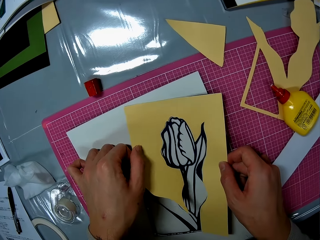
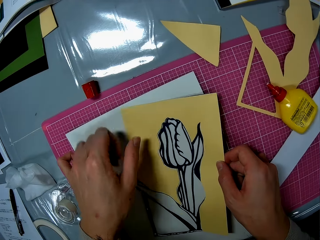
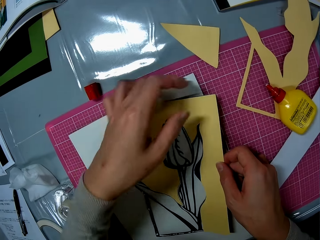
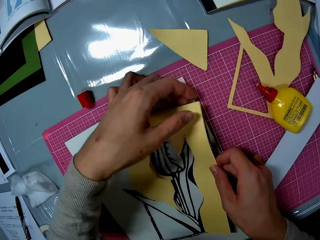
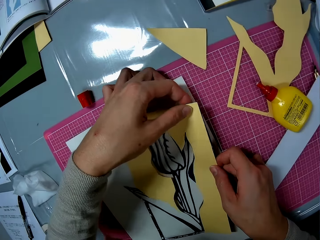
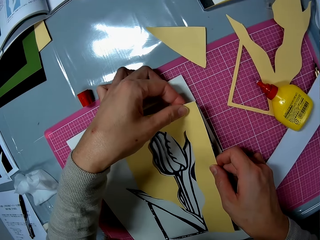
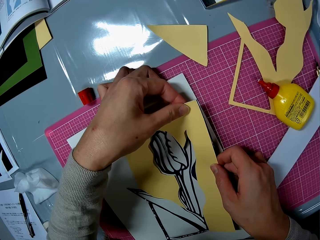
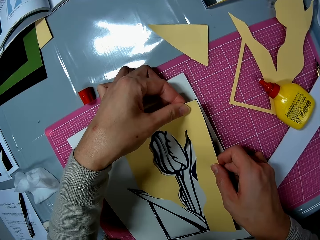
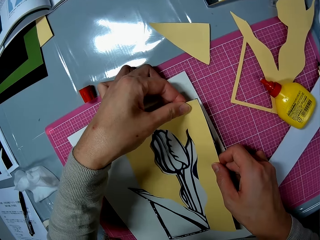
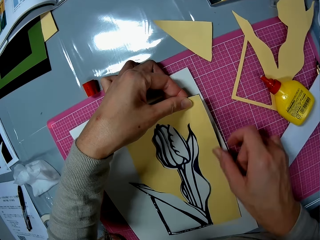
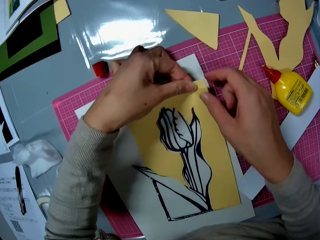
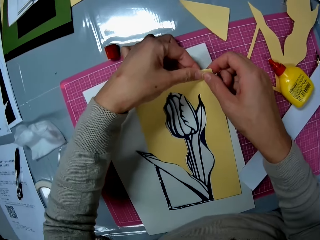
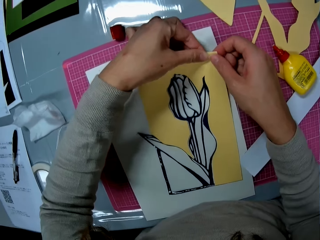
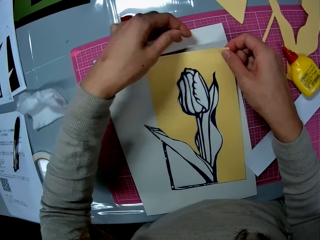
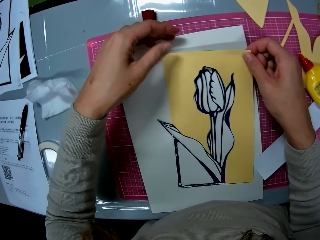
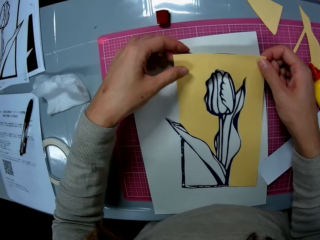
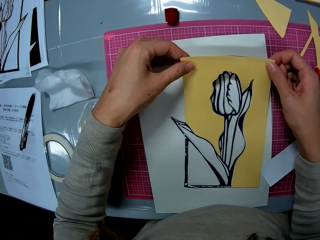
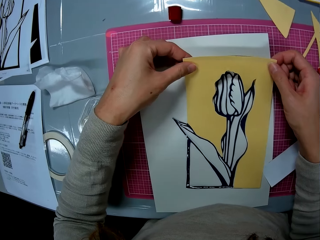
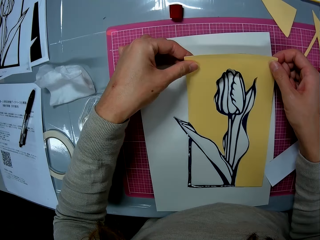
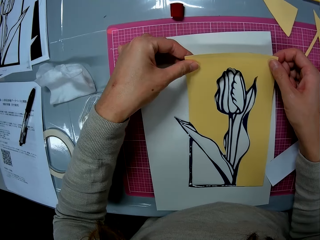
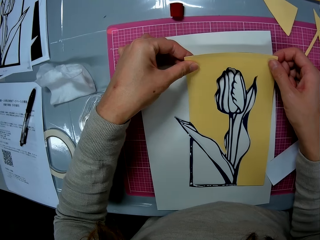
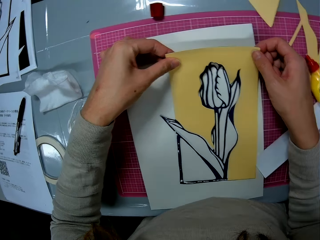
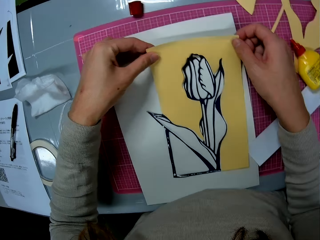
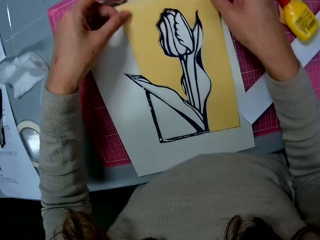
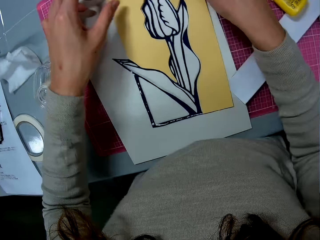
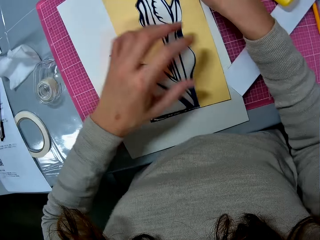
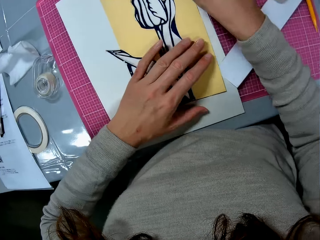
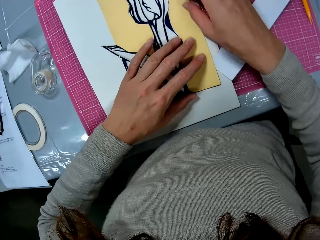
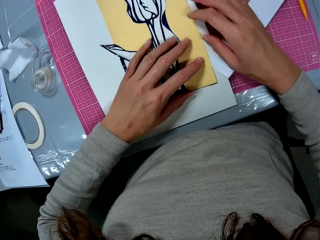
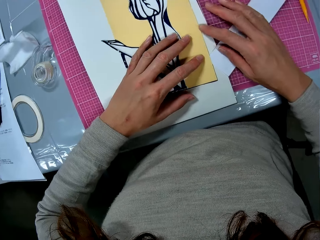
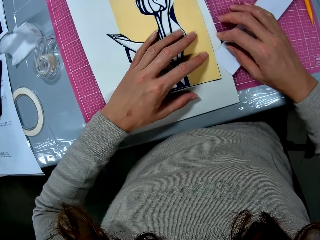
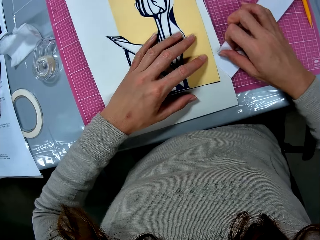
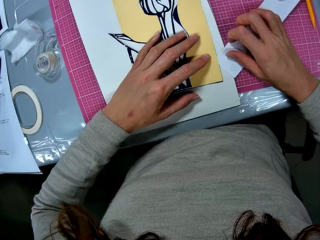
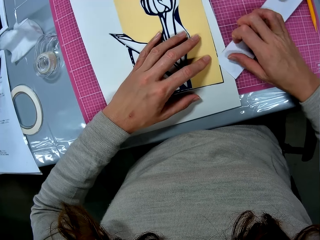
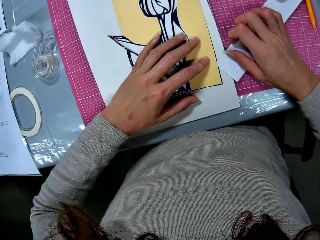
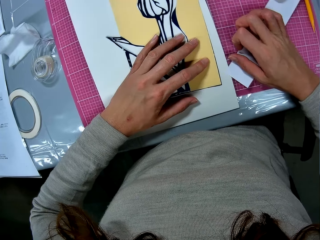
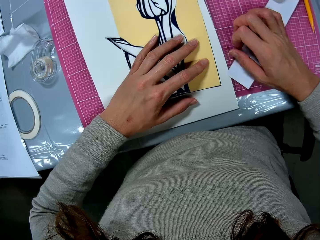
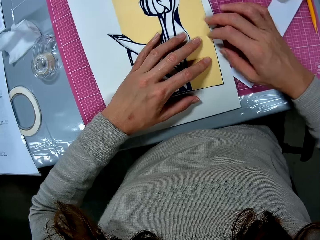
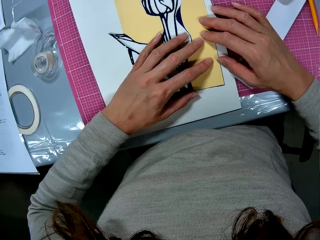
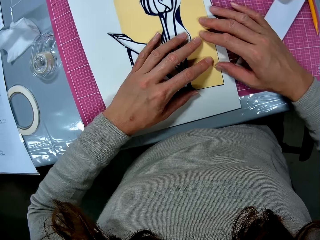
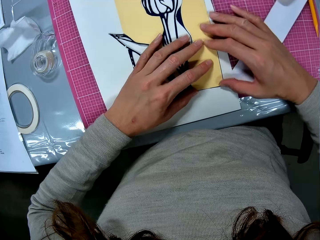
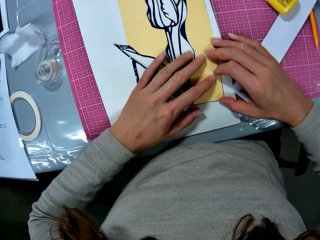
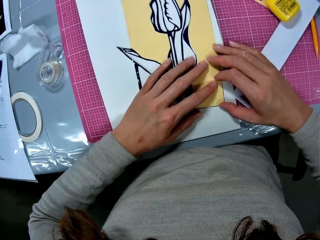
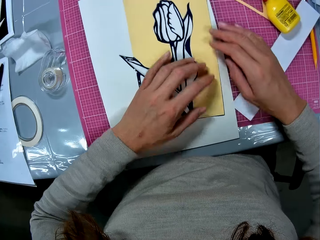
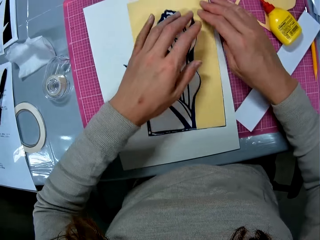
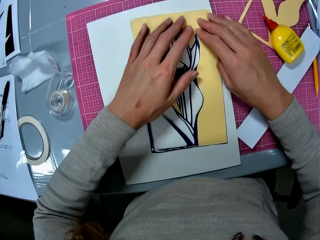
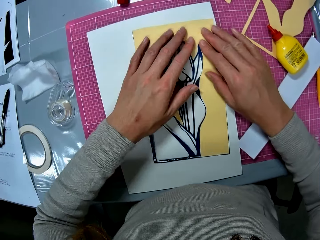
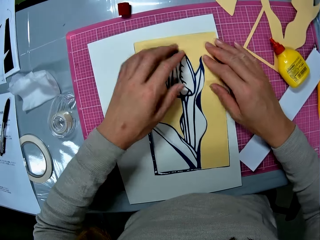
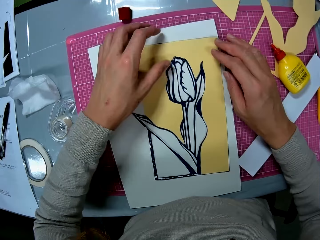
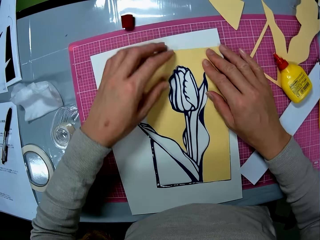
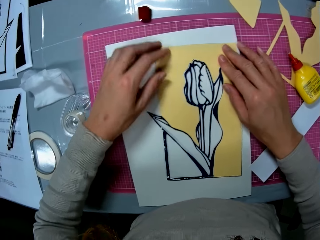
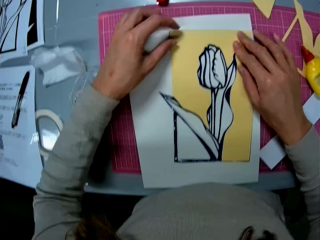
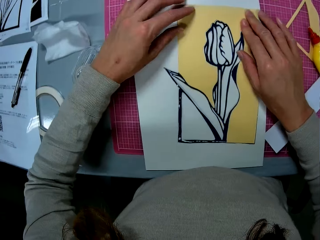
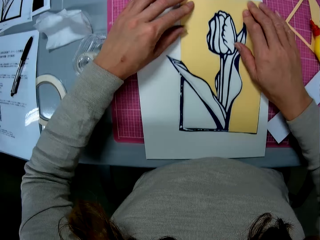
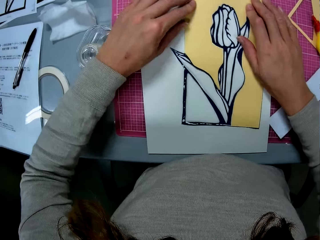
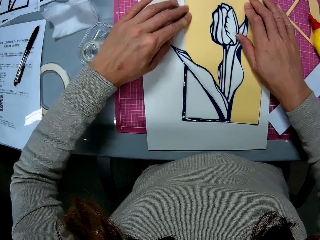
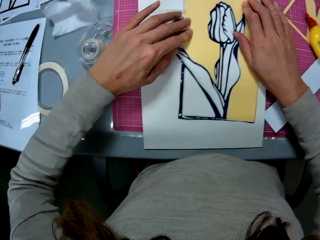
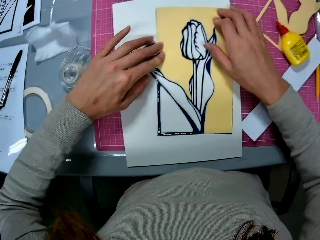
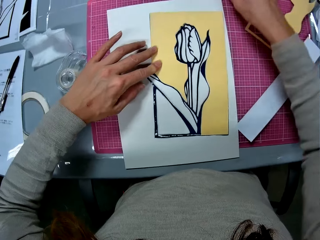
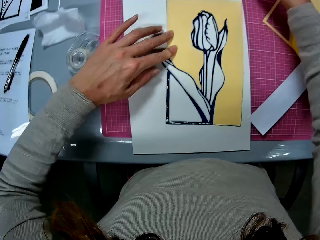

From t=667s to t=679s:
The camera wearer presses the yellow cardboard flower illustration frame on the navy blue flower illustration on the cardboard sheet with both hands. They push a small piece on the table with the right hand. They fit the edges of the manila on the nylon piece.

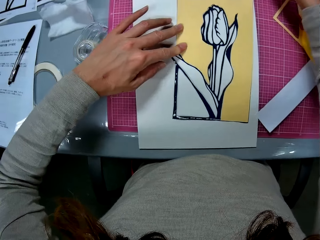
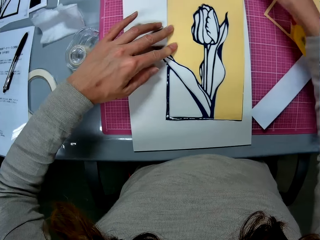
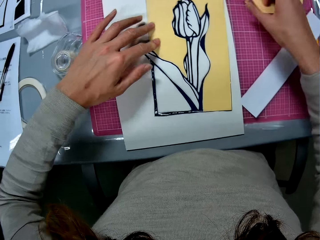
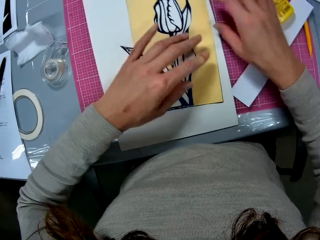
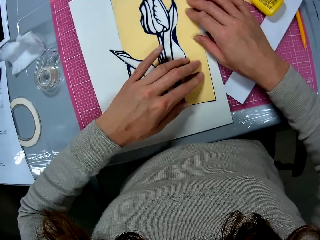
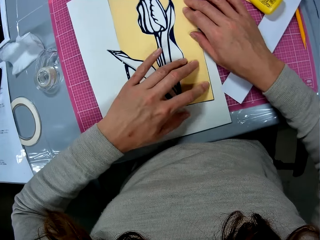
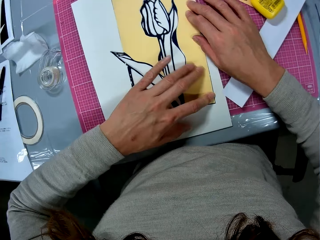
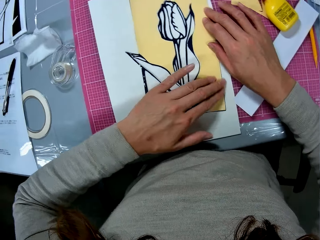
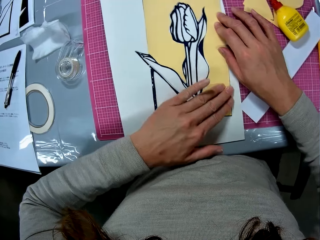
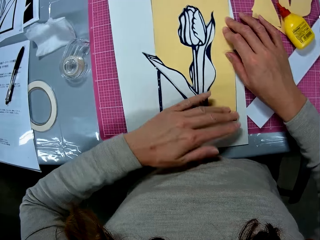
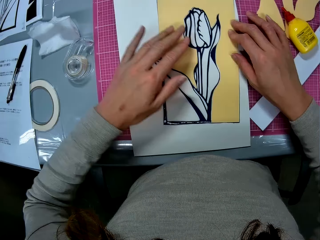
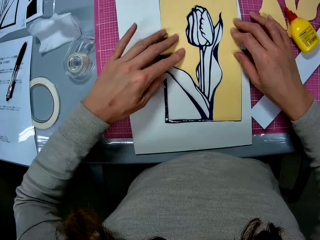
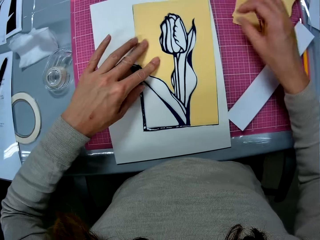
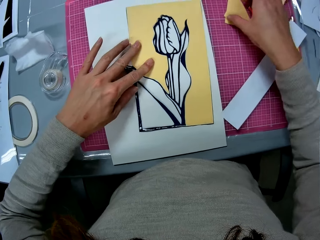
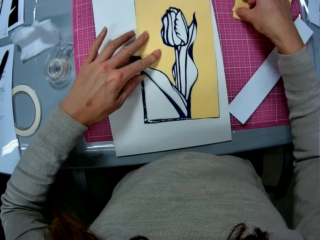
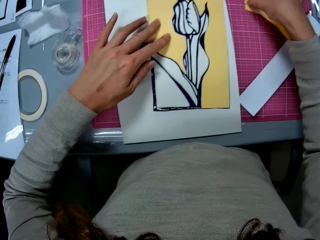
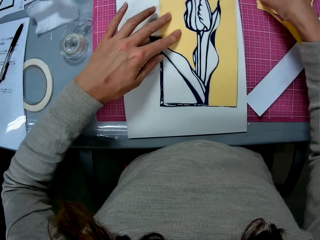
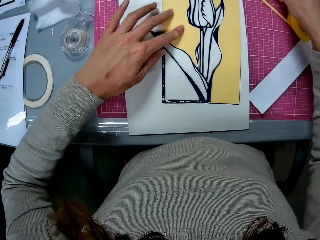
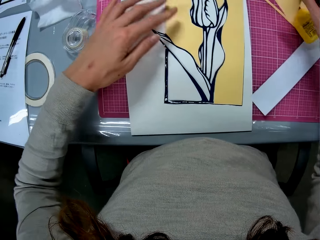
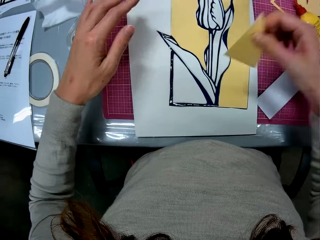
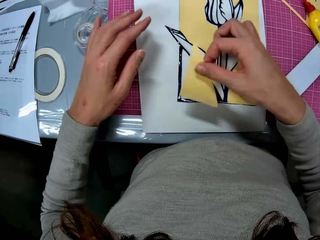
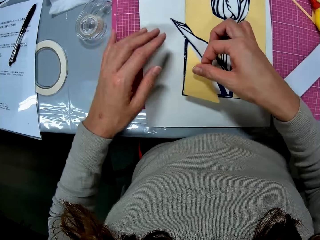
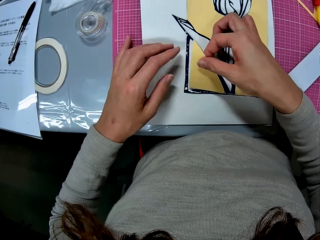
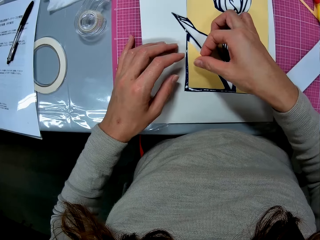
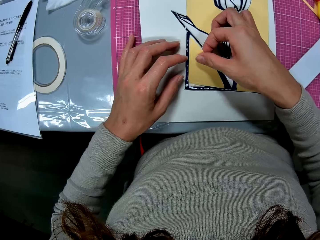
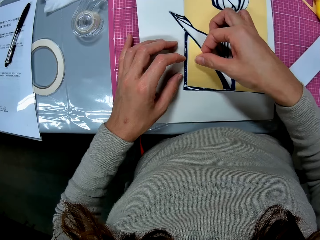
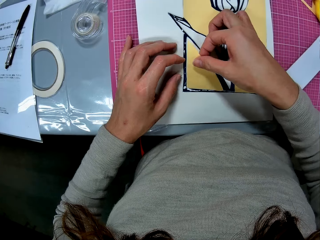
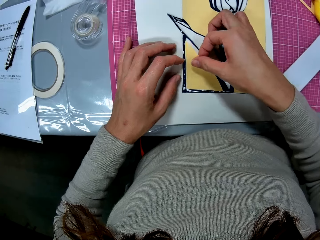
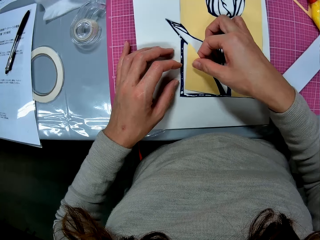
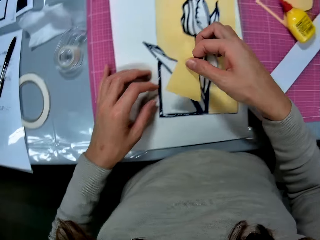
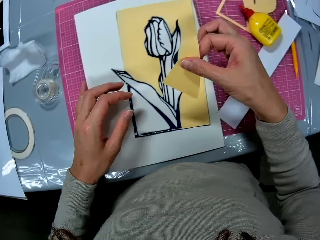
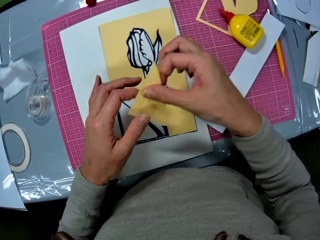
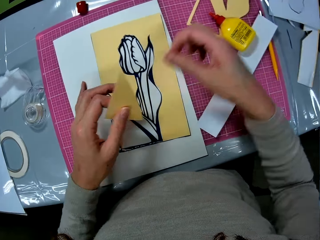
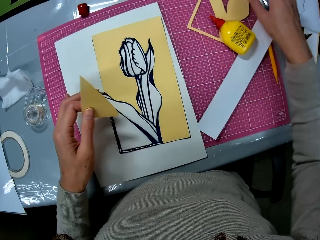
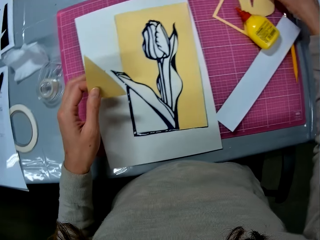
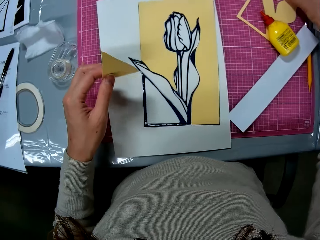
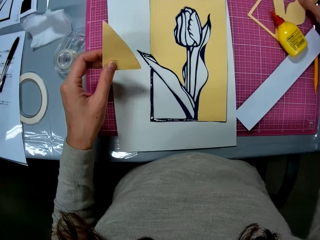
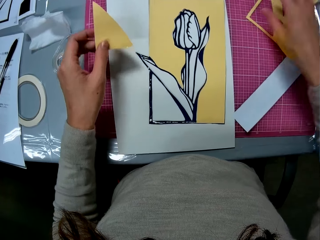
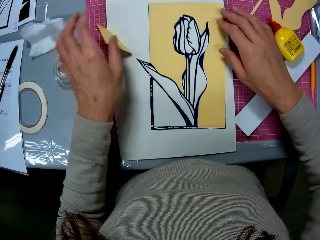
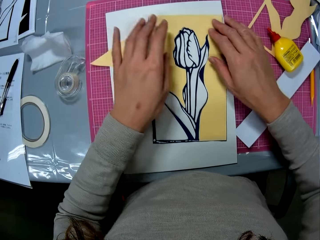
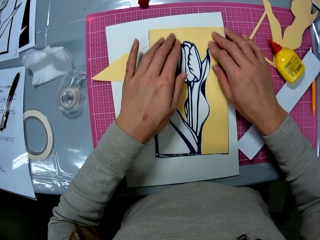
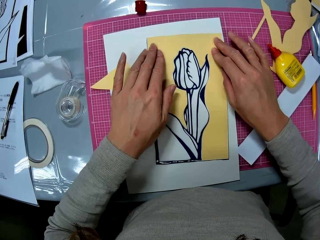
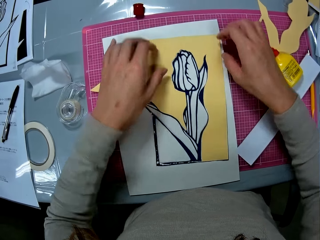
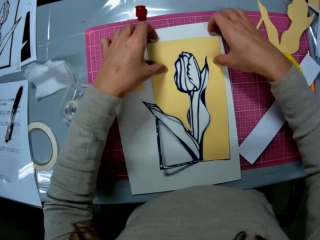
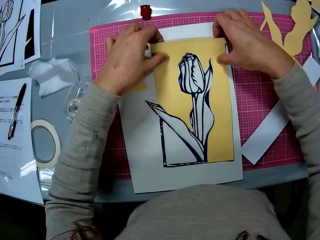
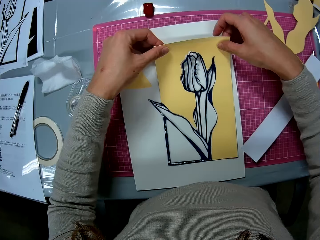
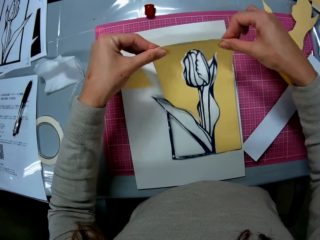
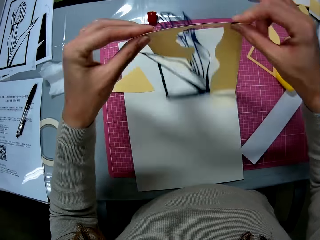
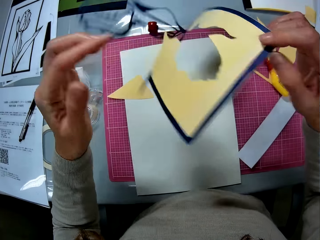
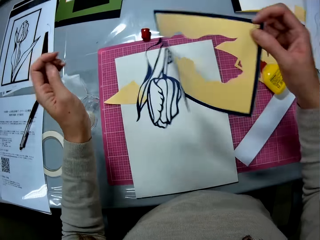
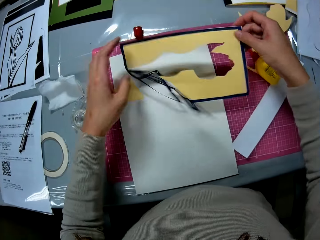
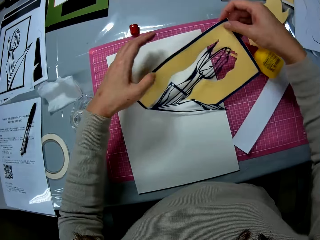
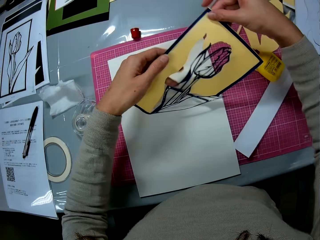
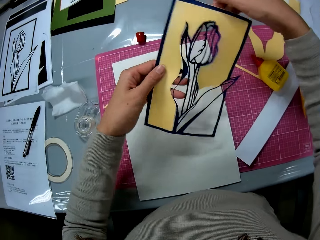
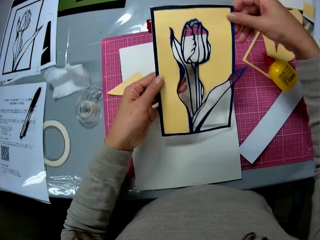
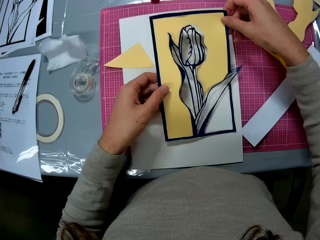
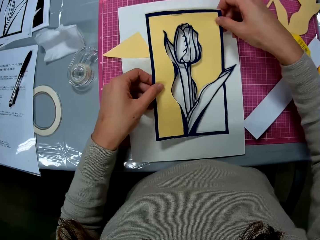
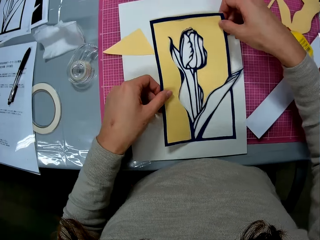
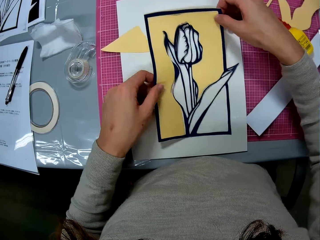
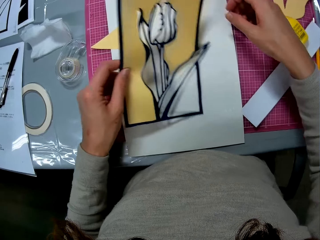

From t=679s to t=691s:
The camera wearer picks up the yellow cardboard piece on the cutting mat with her right hand. She puts the yellow cardboard piece on the papercraft on the cardboard sheet. She lifts the piece from the nylon. She passes the yellow cardboard piece in her right hand to her left hand. She stretches her right hand to the other manila pieces on the right side of the table. She drops the yellow cardboard piece in her left hand on the cardboard sheet. She stretches the hand back. She presses the papercraft against the cardboard sheet with both hands. She holds the manila on the nylon piece. She picks up the papercraft on the cardboard sheet with both hands and flips the papercraft in her hands.
